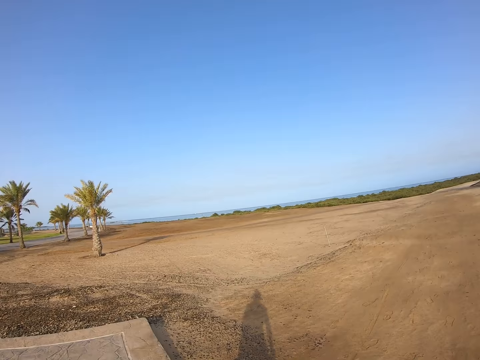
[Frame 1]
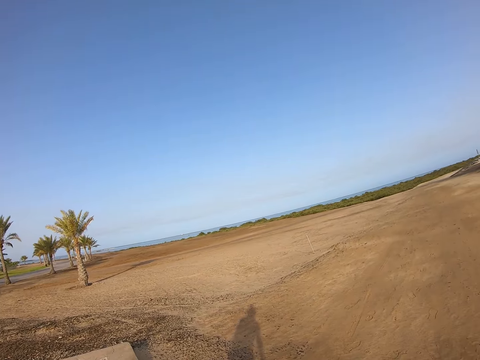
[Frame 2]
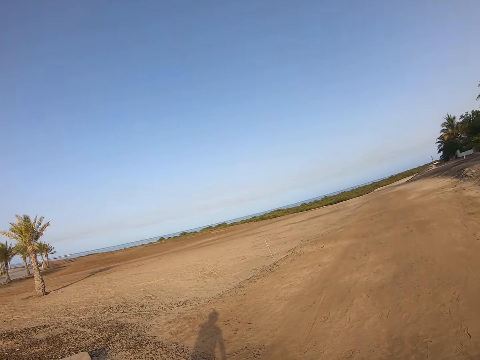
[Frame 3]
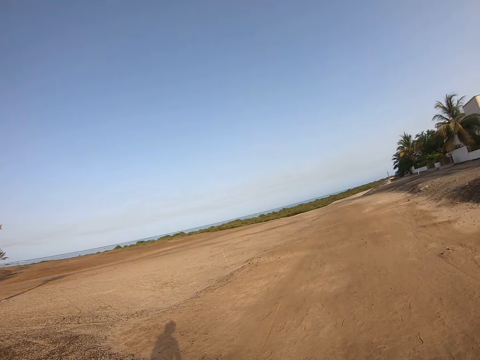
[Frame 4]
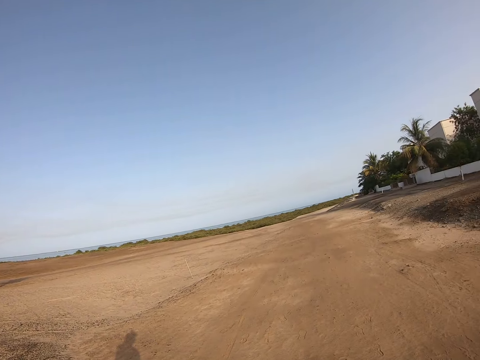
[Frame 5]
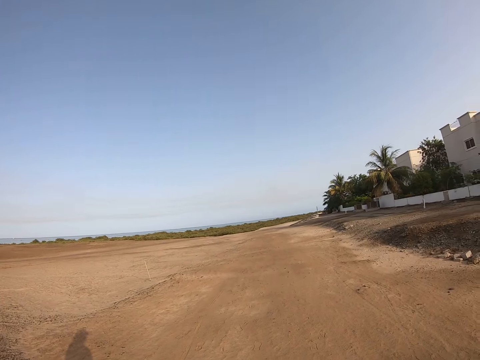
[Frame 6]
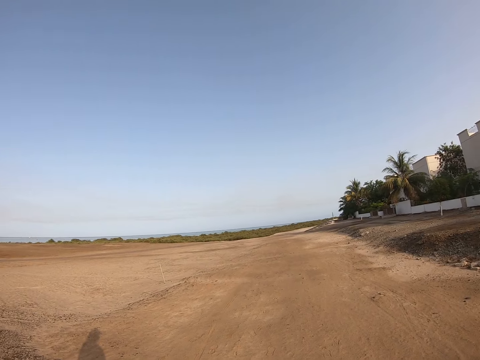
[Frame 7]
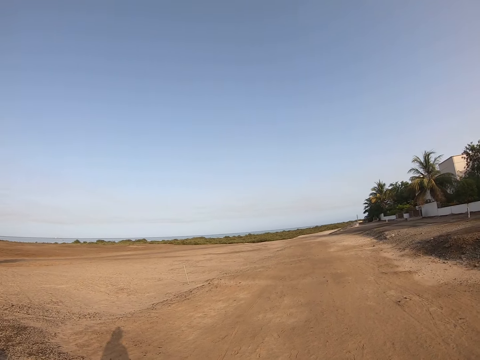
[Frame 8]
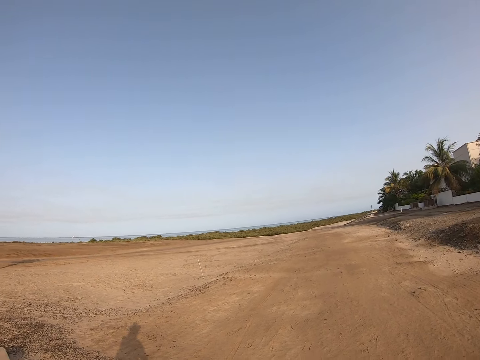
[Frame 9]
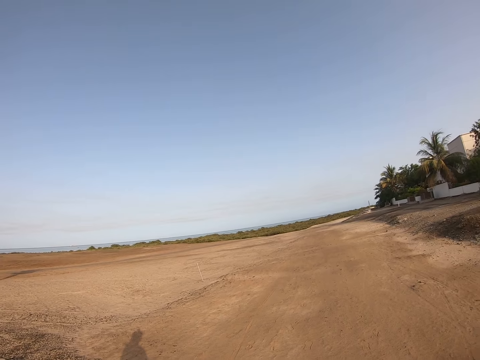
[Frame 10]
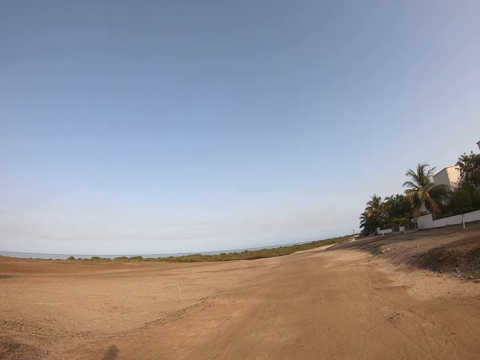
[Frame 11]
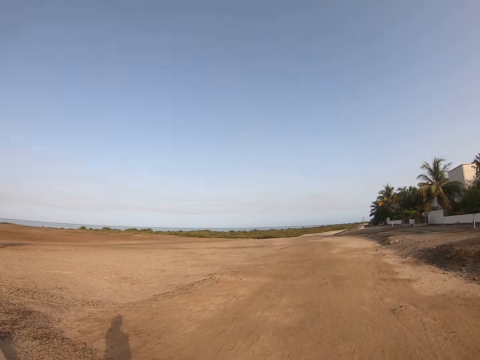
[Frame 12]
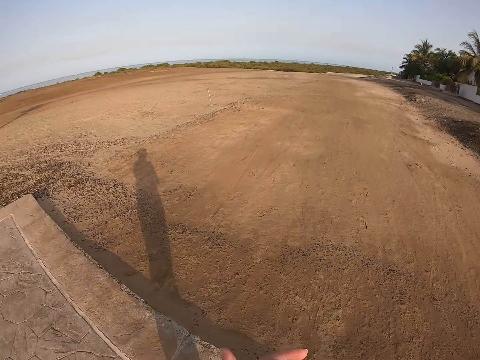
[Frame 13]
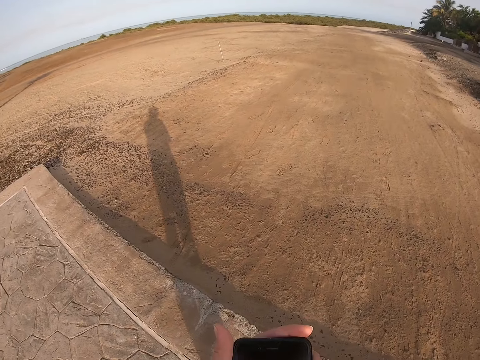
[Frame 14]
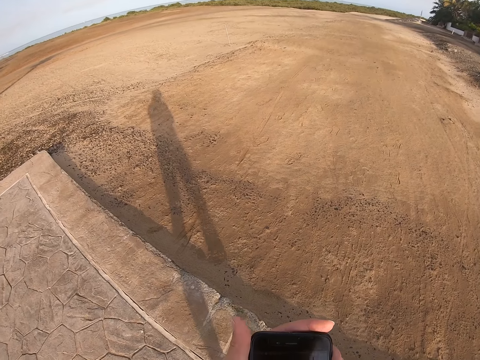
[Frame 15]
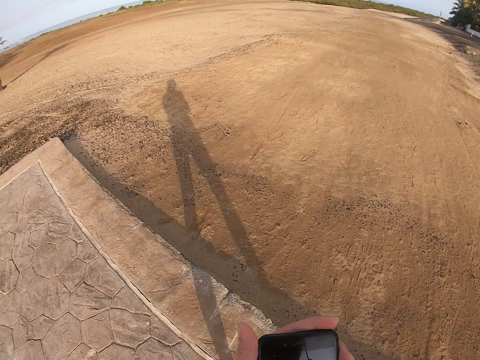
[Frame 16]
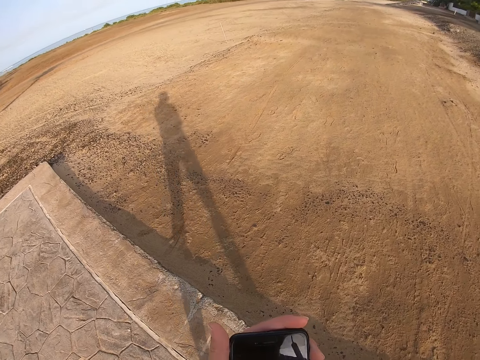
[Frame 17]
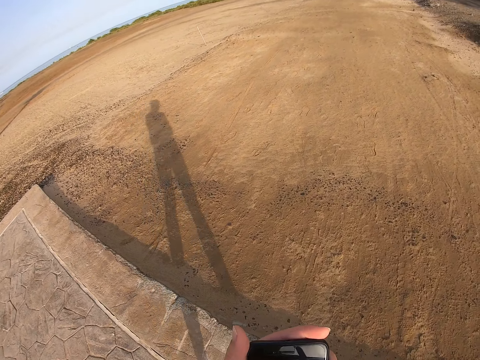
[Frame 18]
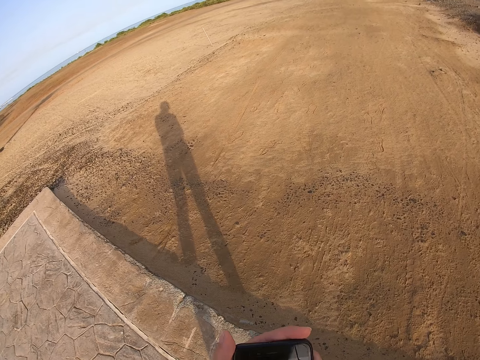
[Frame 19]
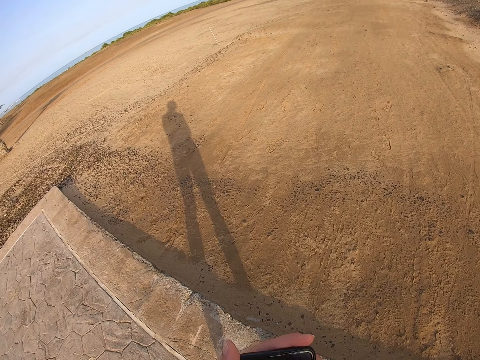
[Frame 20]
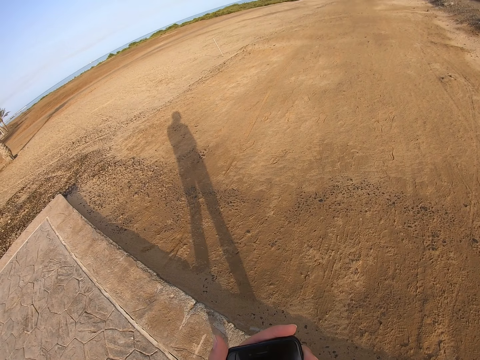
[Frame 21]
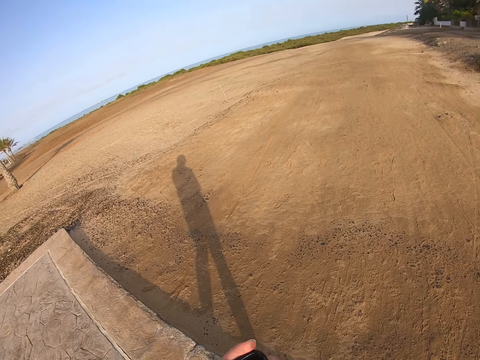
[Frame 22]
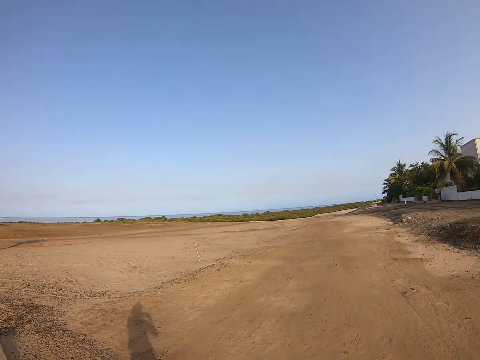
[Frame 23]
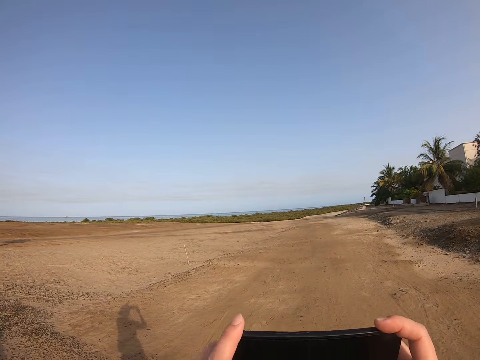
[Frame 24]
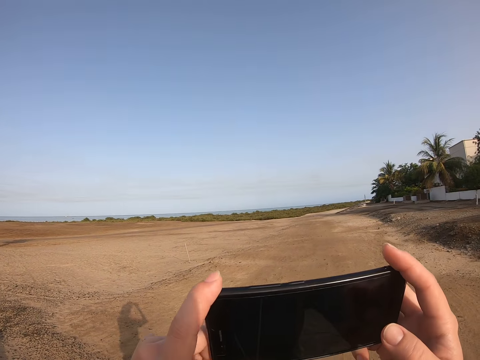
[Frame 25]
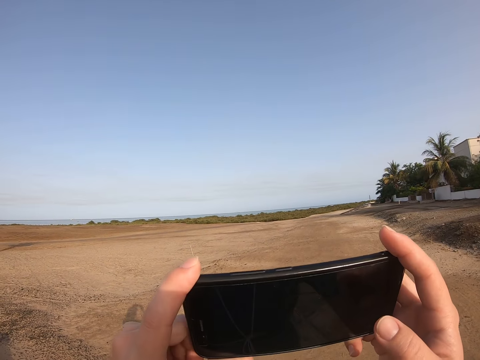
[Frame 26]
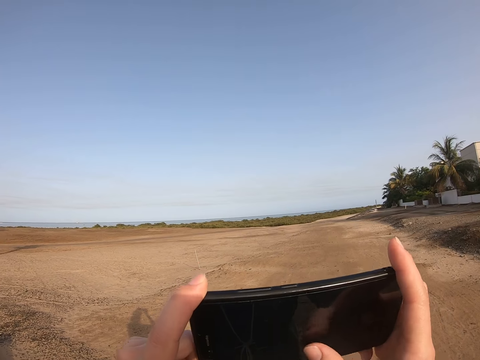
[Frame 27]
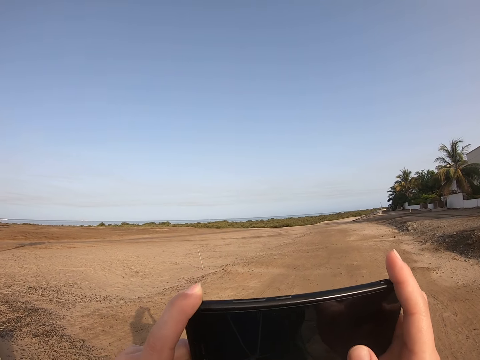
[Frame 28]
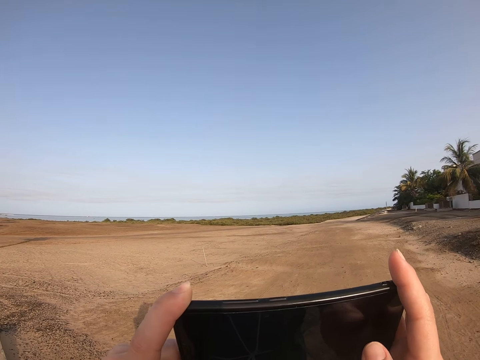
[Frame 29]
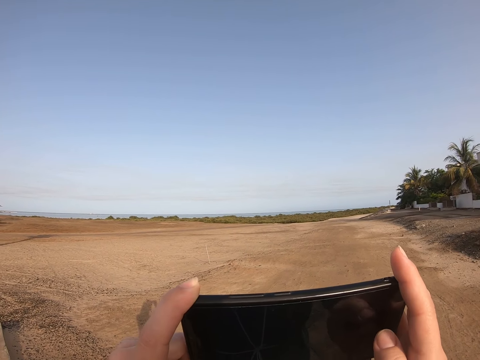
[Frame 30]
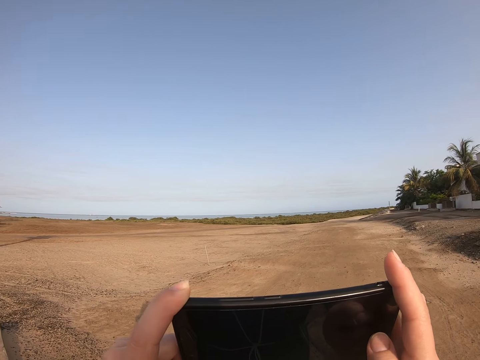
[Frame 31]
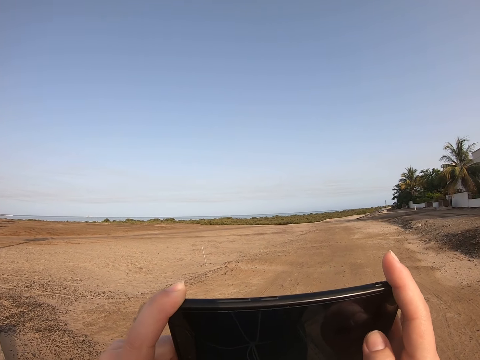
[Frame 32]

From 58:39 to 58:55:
The camera wearer looks around. She uses the phone and looks at her phone. She looks around. She takes a picture with her phone.

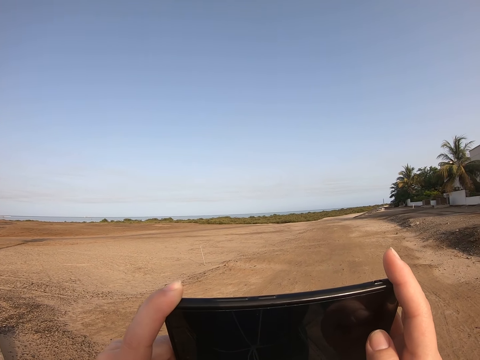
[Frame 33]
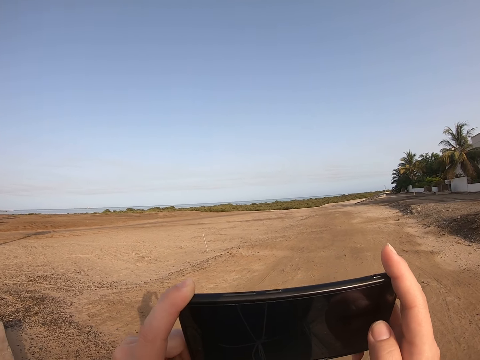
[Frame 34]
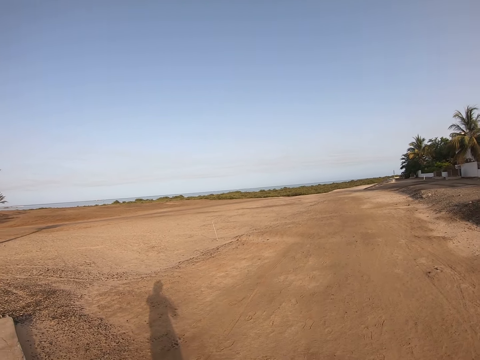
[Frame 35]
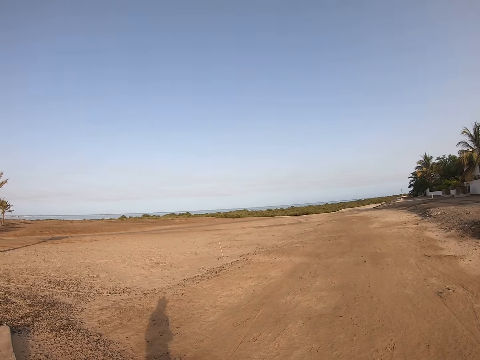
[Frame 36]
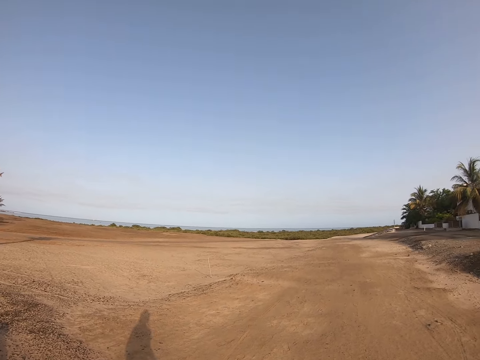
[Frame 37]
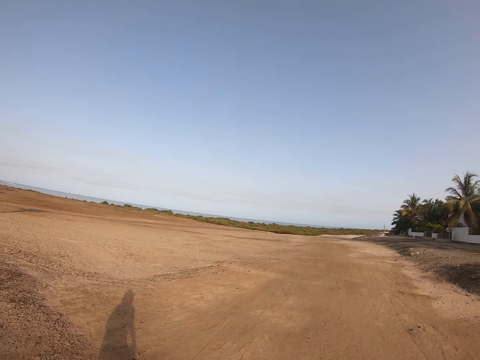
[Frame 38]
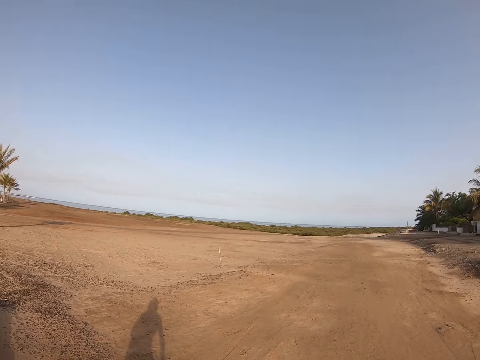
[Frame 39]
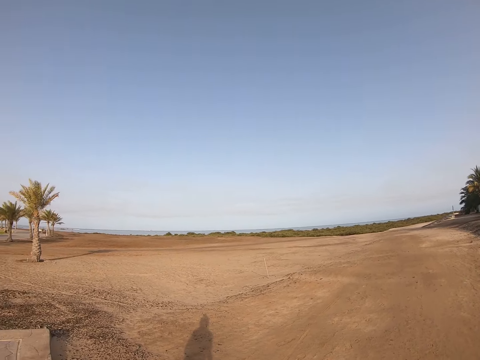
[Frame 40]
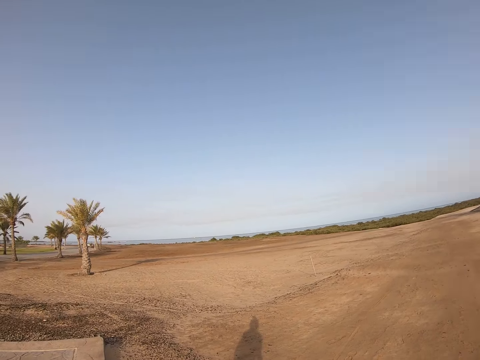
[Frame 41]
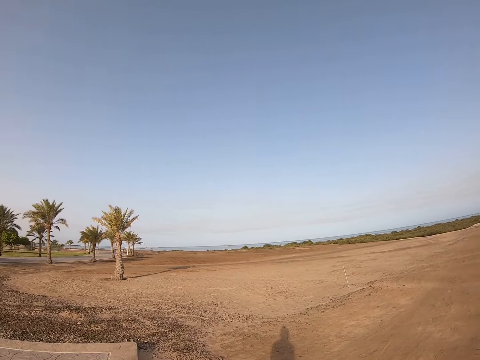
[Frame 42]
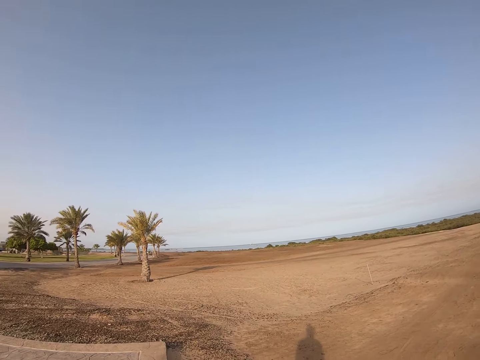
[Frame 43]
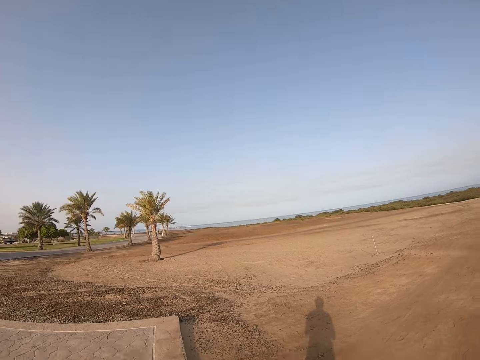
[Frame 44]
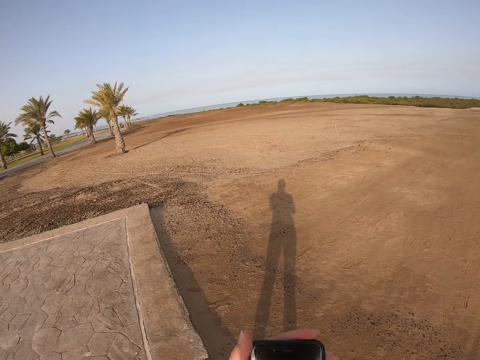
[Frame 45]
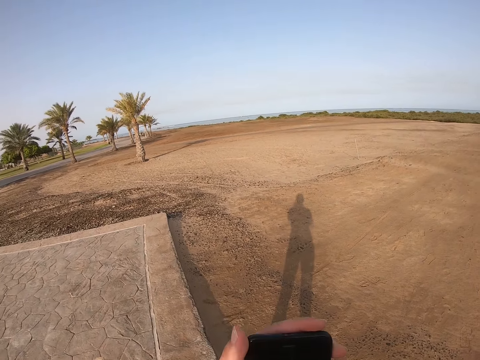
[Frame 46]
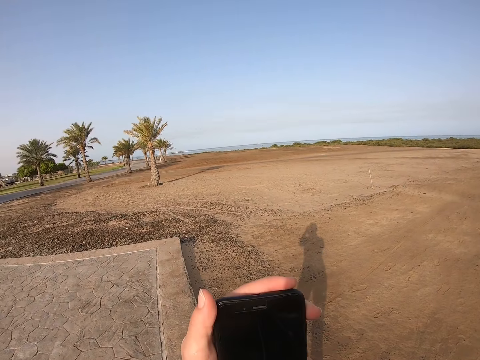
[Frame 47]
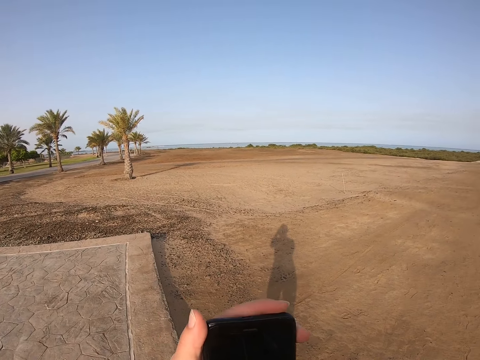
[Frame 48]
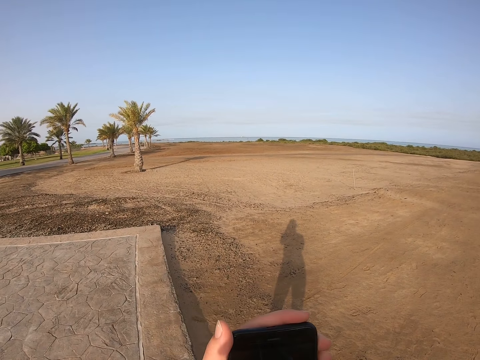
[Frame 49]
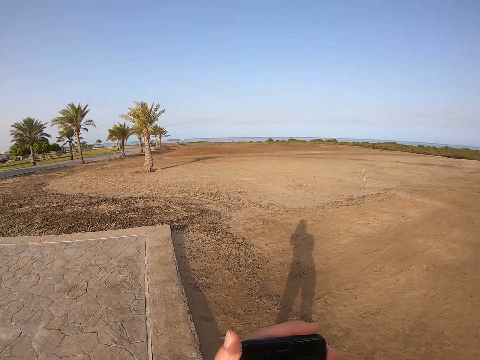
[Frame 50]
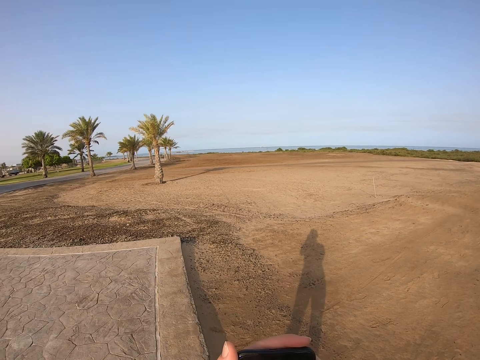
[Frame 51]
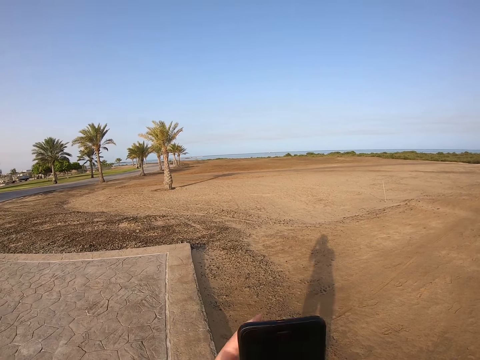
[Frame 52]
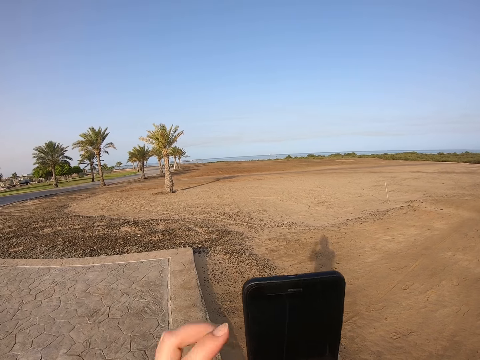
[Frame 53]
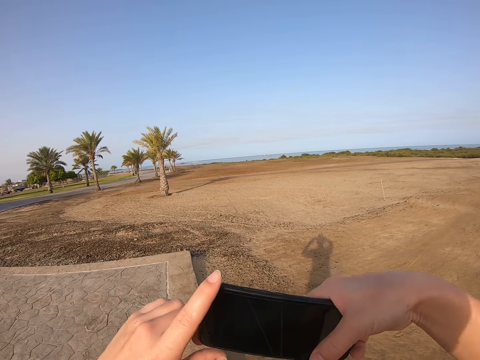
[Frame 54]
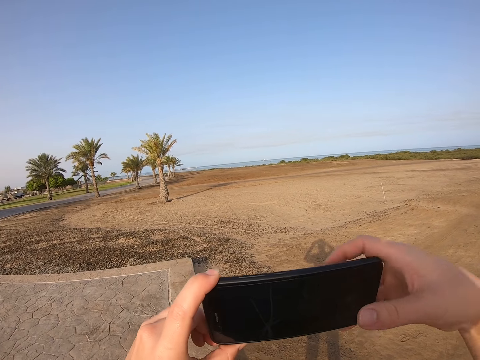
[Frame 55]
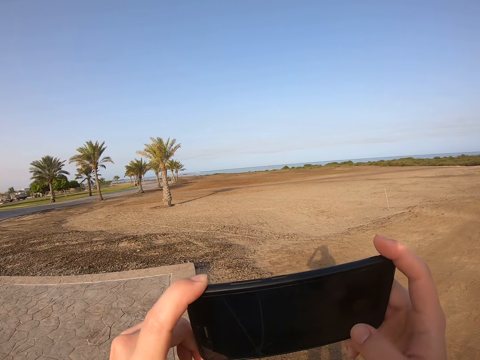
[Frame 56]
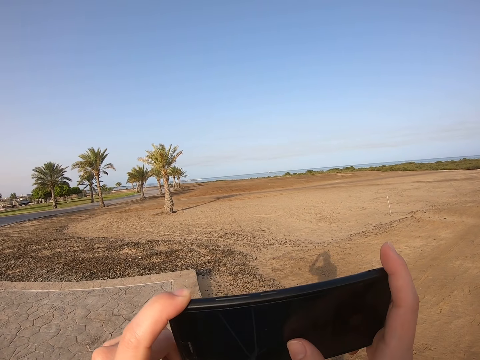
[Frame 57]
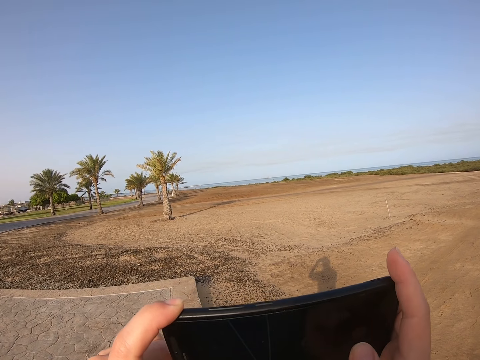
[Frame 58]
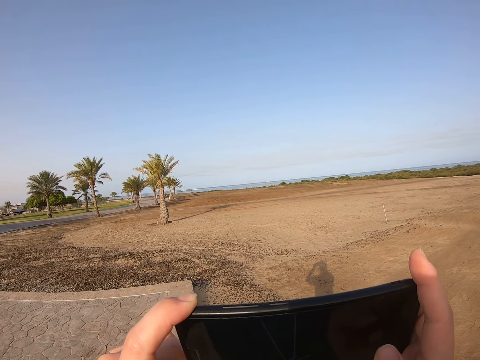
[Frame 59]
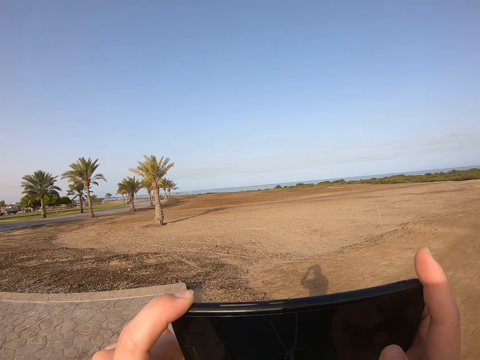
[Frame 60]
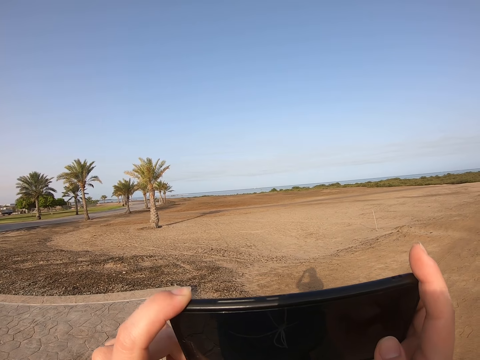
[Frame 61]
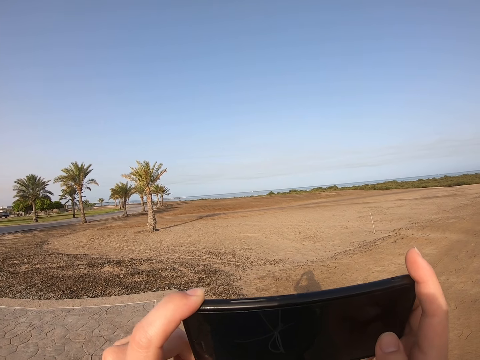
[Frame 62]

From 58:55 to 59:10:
The camera wearer looks around. She looks at her phone. She turns her phone. She takes pictures with her phone.
